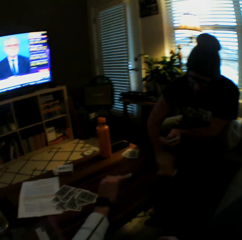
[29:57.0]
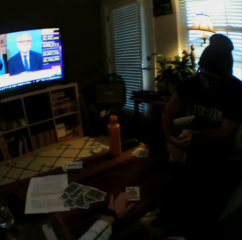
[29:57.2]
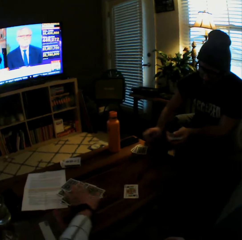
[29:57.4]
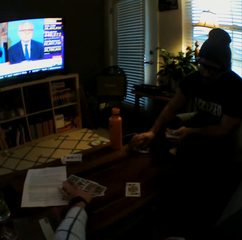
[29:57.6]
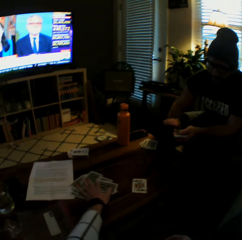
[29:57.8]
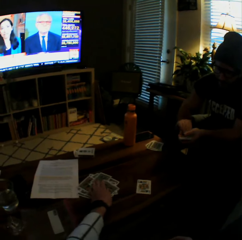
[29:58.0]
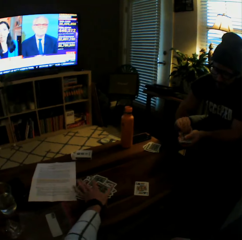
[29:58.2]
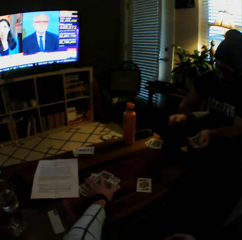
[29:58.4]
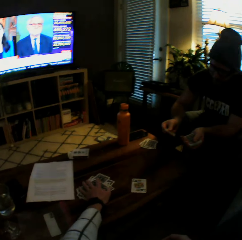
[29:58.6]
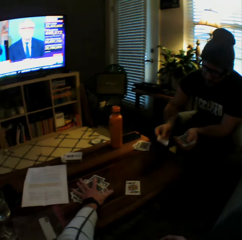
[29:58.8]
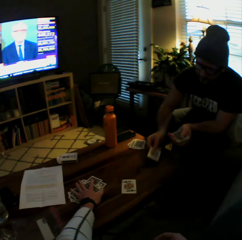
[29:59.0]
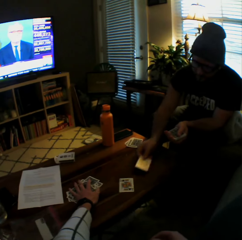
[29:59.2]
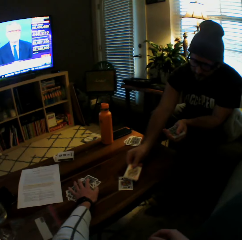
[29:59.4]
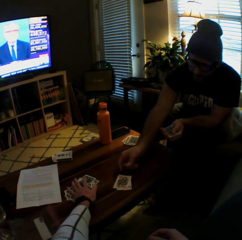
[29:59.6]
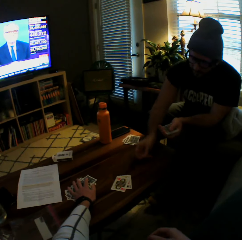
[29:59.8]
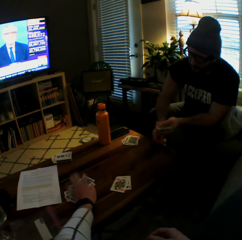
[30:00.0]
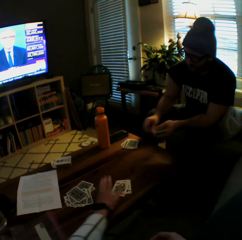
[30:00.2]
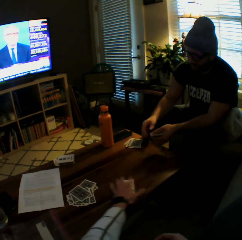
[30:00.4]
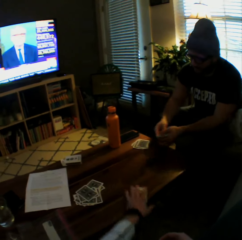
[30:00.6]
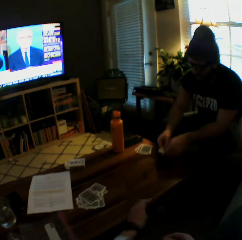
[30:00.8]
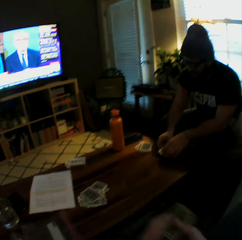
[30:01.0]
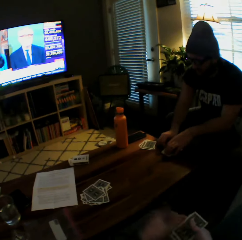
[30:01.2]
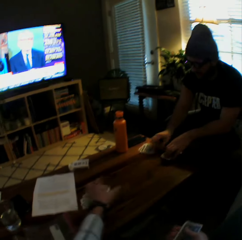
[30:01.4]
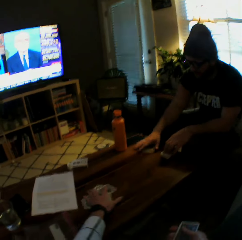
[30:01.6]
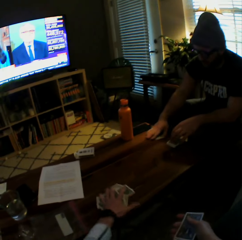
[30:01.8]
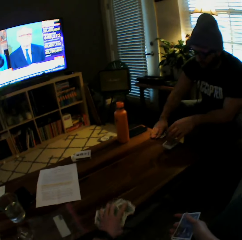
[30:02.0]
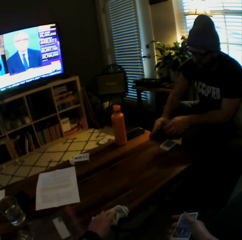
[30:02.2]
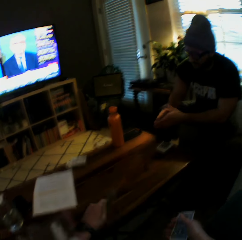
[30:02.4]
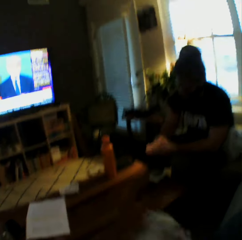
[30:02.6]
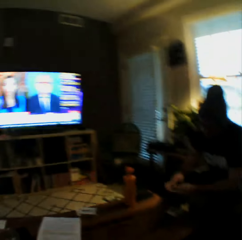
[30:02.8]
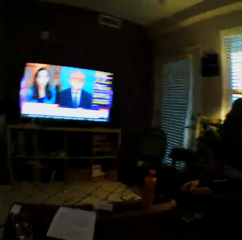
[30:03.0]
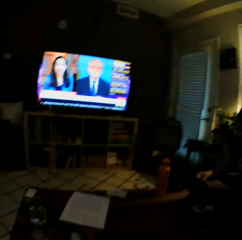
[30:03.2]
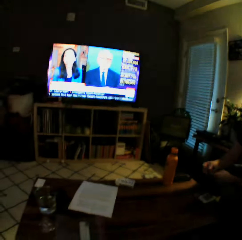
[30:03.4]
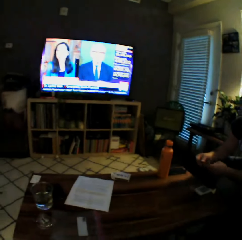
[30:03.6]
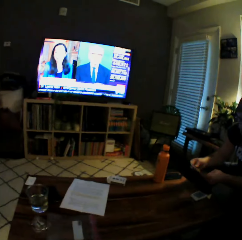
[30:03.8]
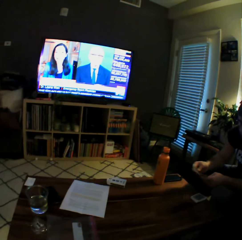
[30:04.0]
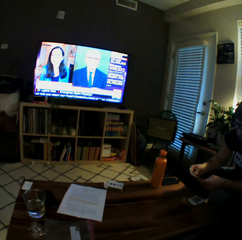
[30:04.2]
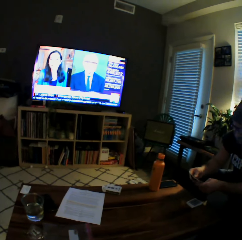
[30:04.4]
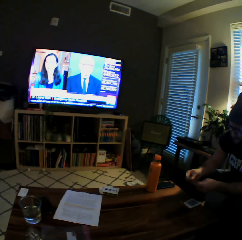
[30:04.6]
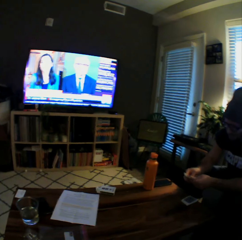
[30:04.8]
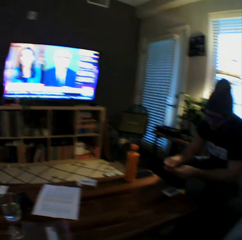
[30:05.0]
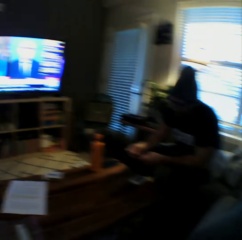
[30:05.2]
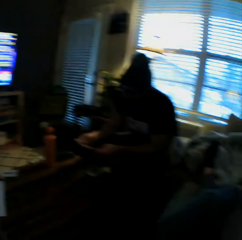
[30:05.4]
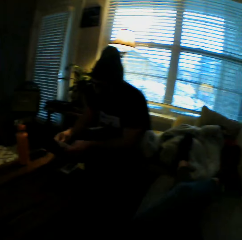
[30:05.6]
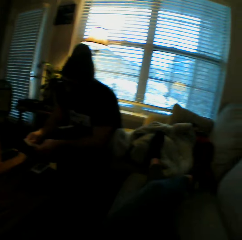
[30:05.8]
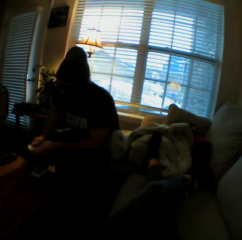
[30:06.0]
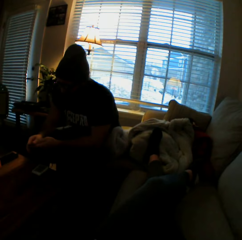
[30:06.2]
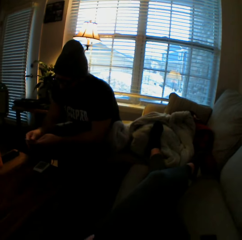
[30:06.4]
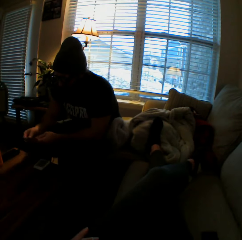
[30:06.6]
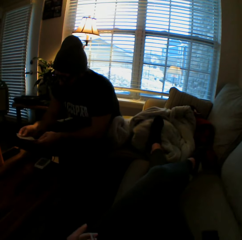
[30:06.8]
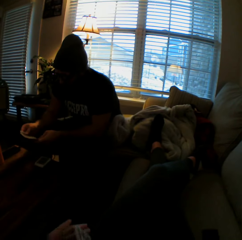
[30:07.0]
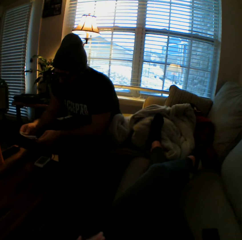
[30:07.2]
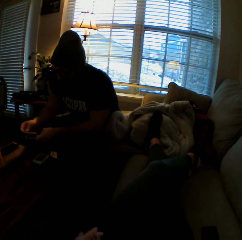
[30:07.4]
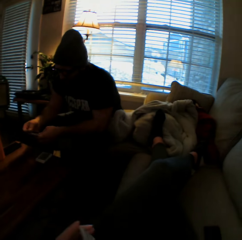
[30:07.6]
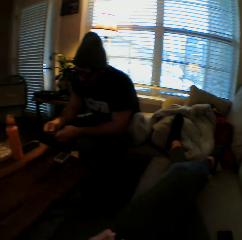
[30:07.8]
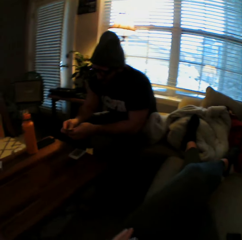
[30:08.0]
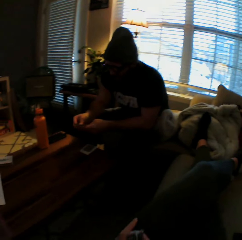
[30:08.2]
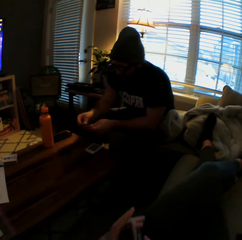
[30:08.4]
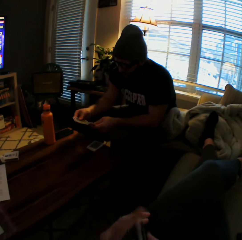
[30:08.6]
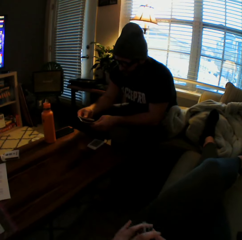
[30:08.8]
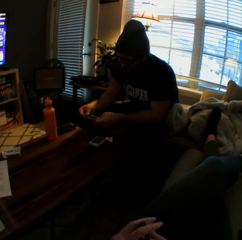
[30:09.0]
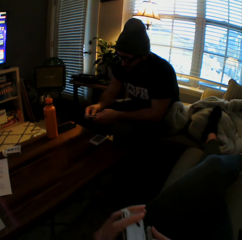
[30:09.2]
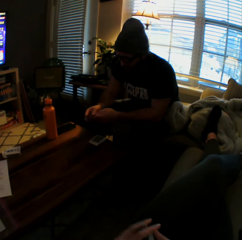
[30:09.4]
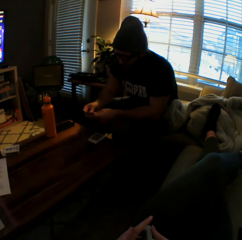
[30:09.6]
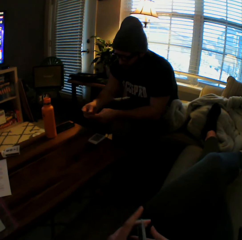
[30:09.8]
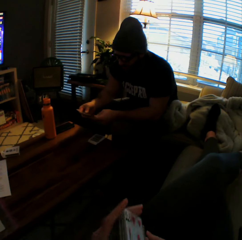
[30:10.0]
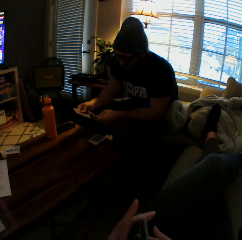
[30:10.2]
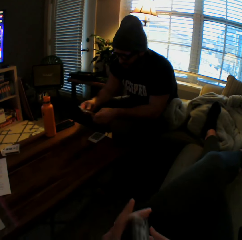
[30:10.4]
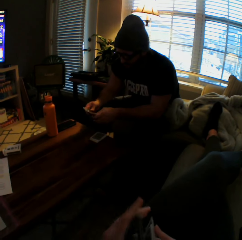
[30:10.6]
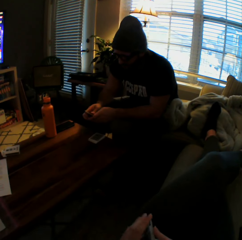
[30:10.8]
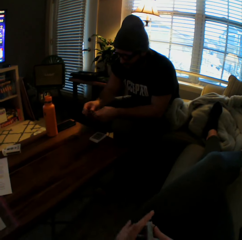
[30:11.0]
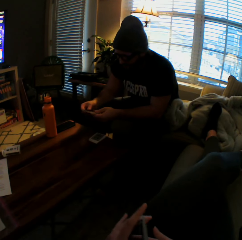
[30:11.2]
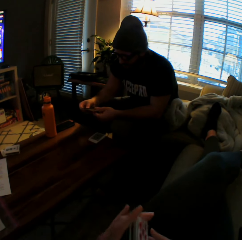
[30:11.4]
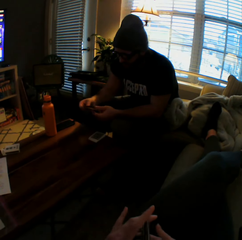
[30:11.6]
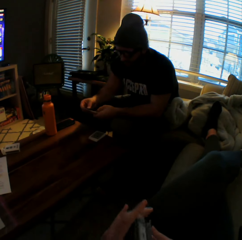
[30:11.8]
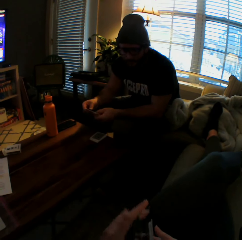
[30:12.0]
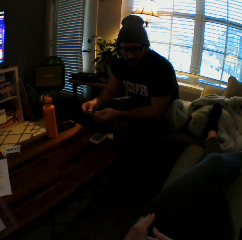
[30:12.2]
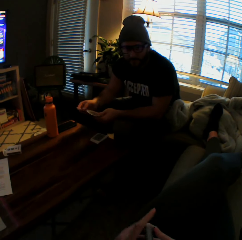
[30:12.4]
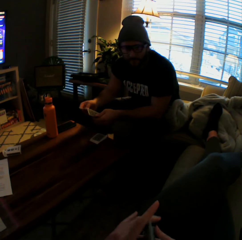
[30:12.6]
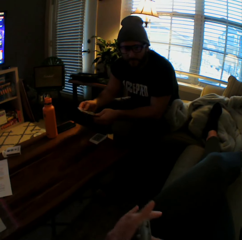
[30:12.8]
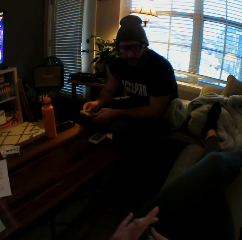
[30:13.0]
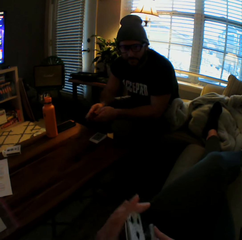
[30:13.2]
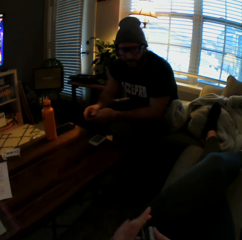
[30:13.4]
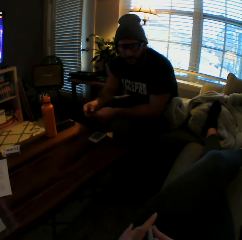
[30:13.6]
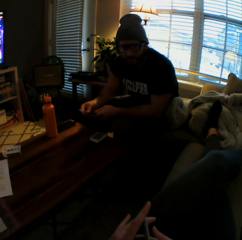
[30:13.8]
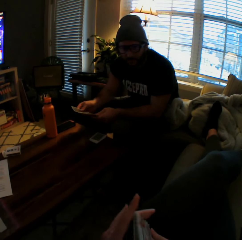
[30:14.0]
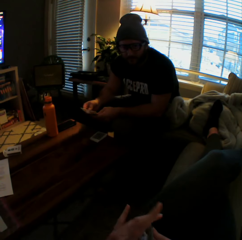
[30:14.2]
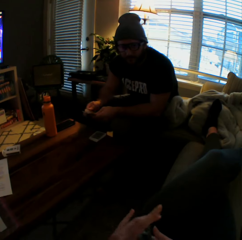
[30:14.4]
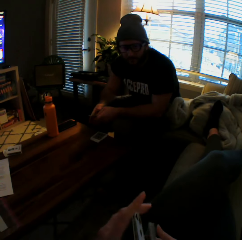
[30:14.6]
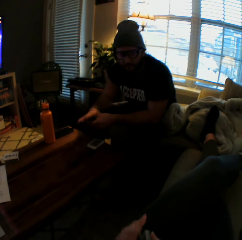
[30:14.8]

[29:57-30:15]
The man drops another card on the table with his left hand. He picks up the two cards from the table with his right hand. The camera wearer drops another card on the table with her left hand. The man drops the cards in his right hand on the table. The camera wearer places her left hand on some cards on the table. The man drops another card on the table with his right hand. The camera wearer picks up the two cards from the table with her left hand. She transfers the cards in her left hand to her right hand. She picks up the cards on the table with her left hand. The man shuffles the cards in his hands. The camera wearer shuffles the cards in her hands.

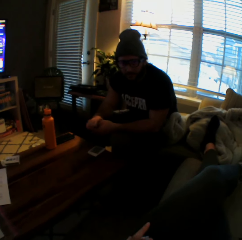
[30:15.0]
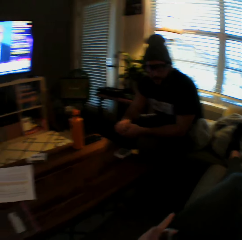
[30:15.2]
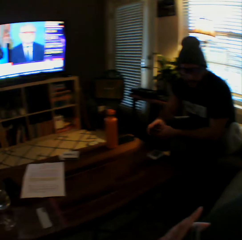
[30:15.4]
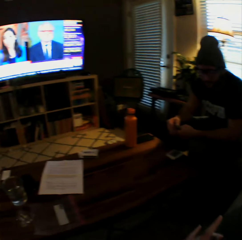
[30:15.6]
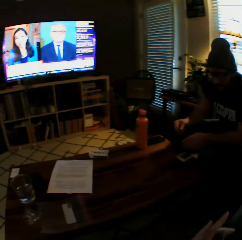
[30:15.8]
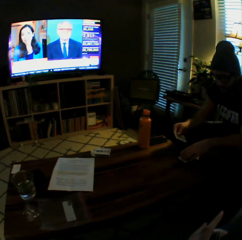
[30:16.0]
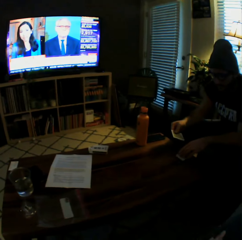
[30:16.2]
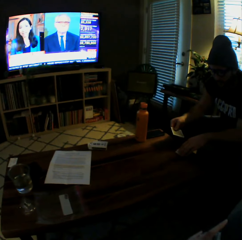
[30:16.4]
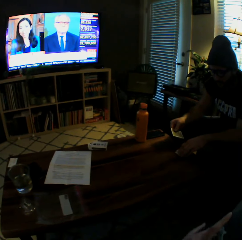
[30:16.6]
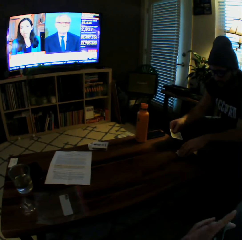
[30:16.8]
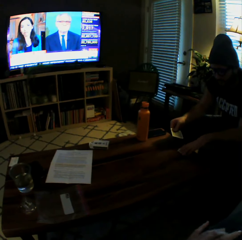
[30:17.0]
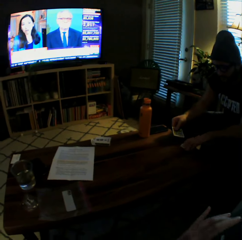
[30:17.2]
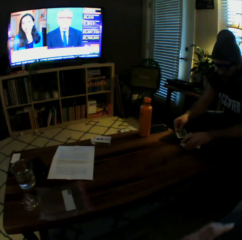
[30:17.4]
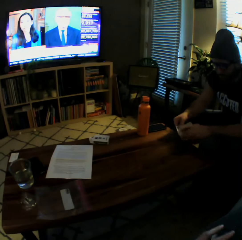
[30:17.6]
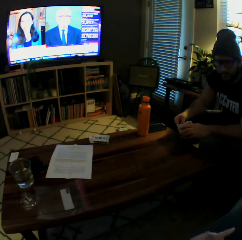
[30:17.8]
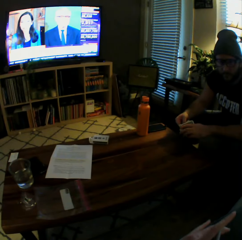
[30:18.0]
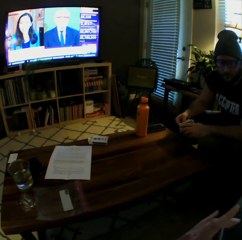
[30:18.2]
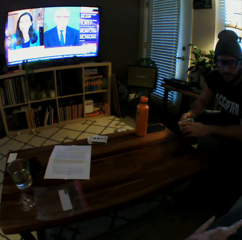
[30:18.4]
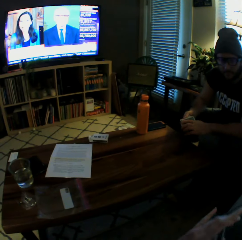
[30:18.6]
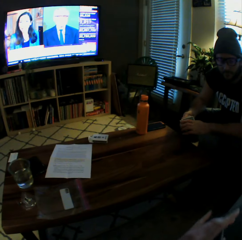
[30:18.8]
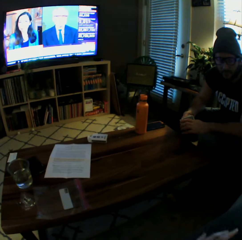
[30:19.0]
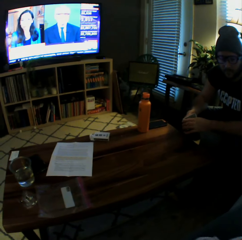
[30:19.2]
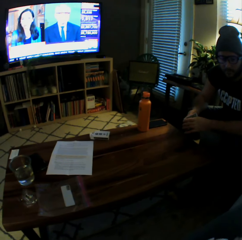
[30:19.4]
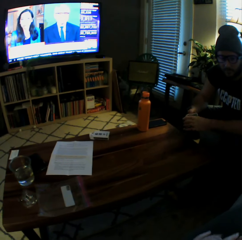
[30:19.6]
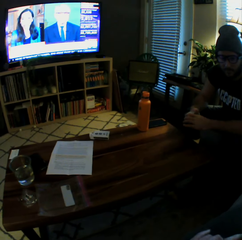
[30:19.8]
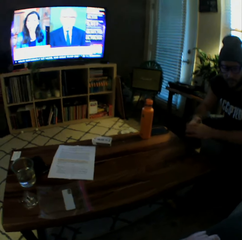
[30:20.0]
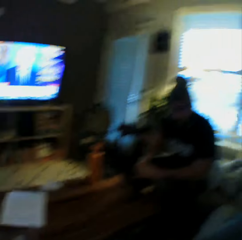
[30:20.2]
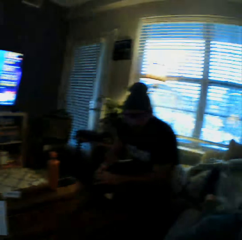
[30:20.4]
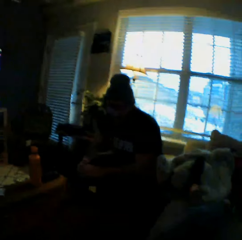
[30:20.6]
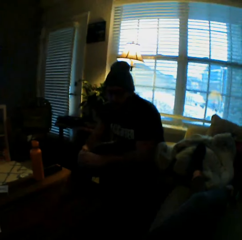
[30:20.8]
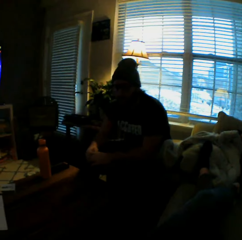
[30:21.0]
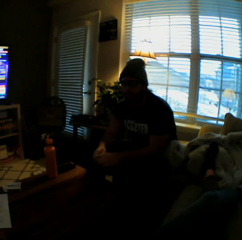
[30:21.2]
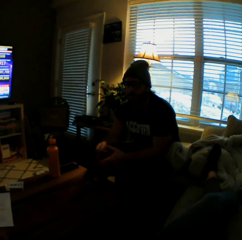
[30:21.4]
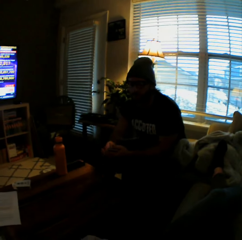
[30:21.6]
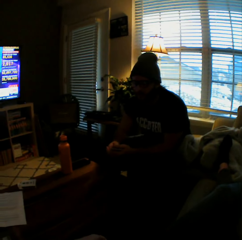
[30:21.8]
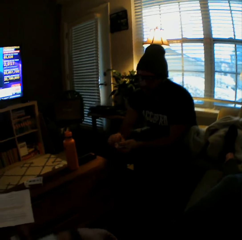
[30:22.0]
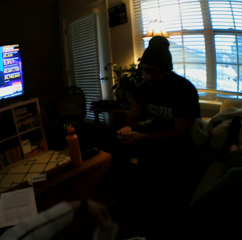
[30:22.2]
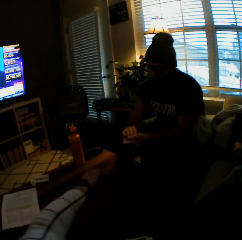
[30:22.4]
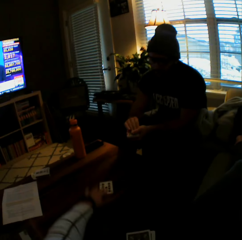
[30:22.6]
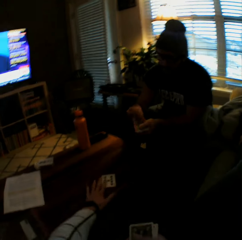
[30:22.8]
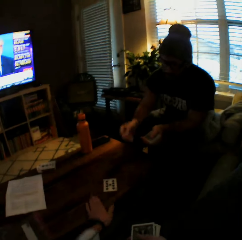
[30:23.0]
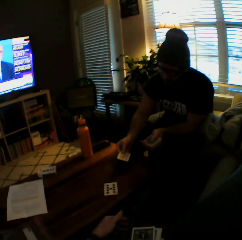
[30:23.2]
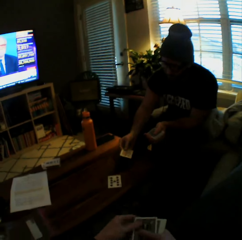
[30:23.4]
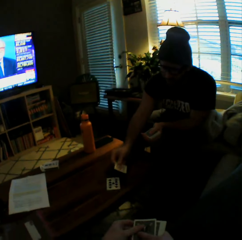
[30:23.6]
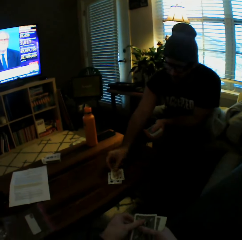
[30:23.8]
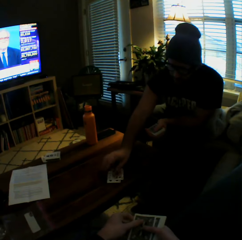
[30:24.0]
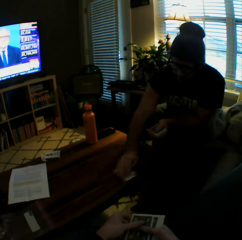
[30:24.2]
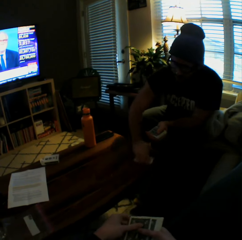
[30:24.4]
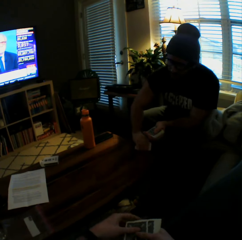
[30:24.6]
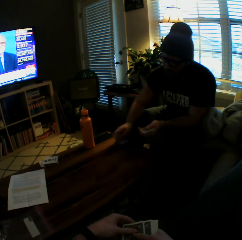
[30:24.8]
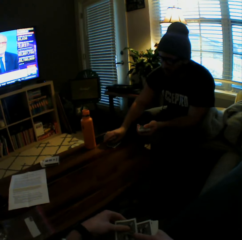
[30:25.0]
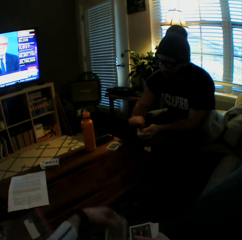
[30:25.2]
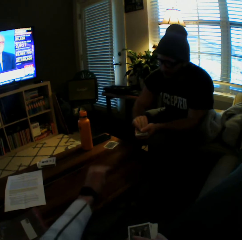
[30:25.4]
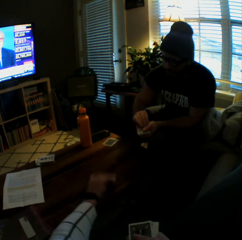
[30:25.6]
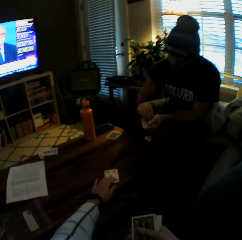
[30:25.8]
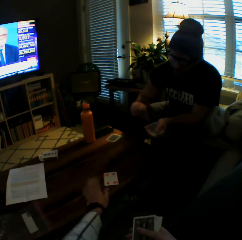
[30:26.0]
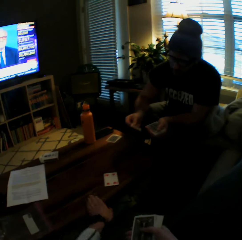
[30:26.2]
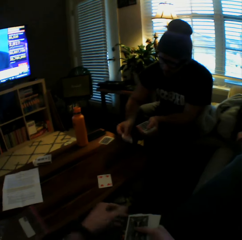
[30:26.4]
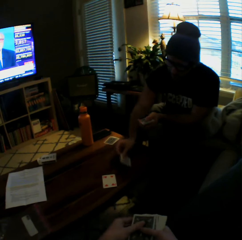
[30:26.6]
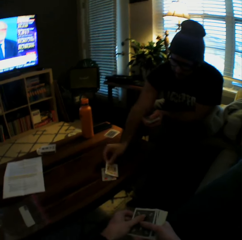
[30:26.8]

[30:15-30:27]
The man picks up some cards from the table with his left hand. He holds the cards with both hands. The camera wearer drops a card on the table with her left hand. The man drops a card on the table with his right hand. He picks up the cards from the table with his right hand. He drops the cards on the table. The camera wearer drops a card on the table with her left hand.
